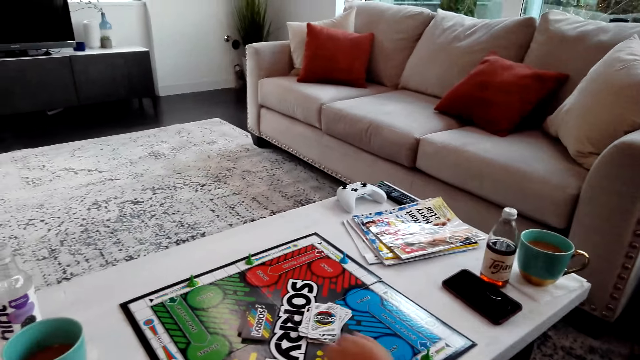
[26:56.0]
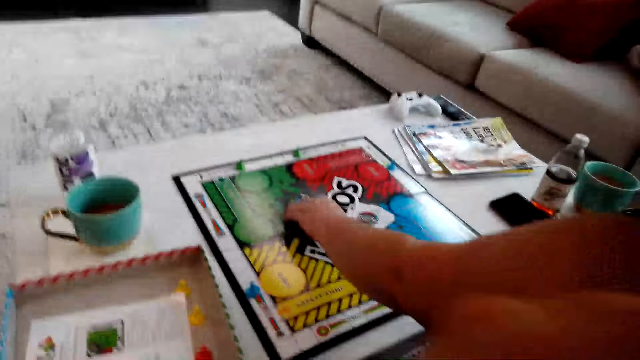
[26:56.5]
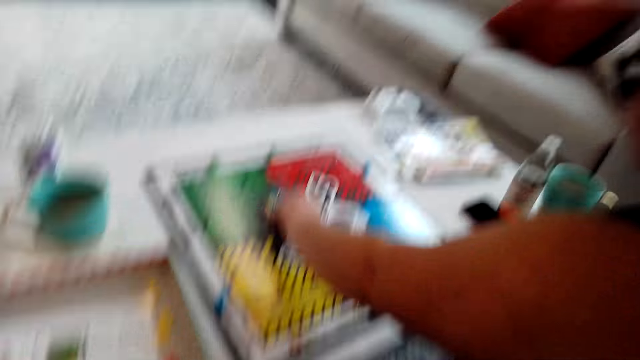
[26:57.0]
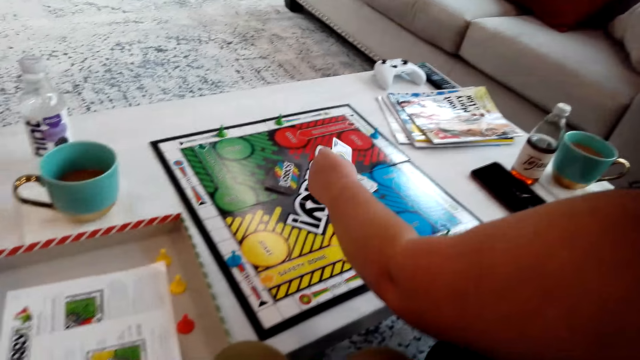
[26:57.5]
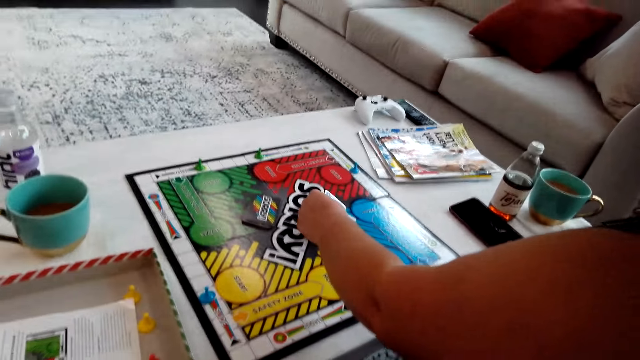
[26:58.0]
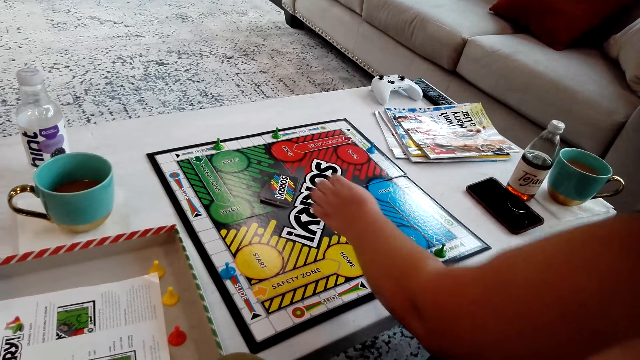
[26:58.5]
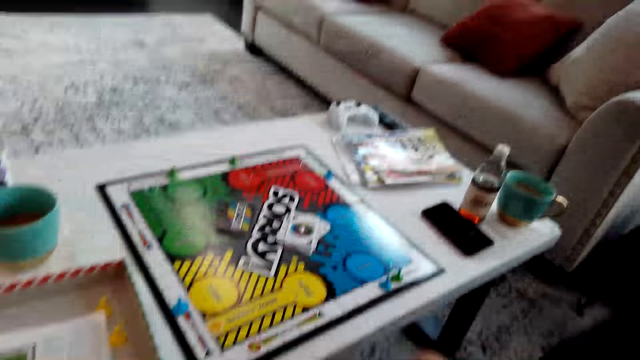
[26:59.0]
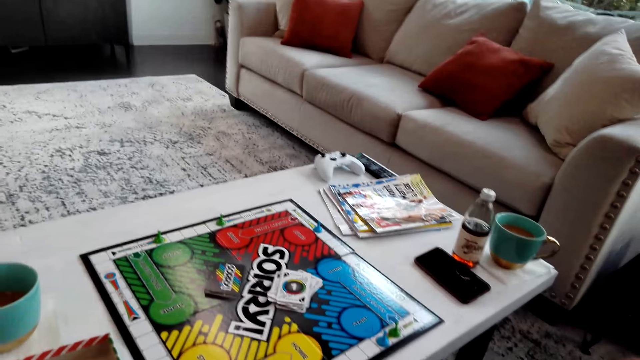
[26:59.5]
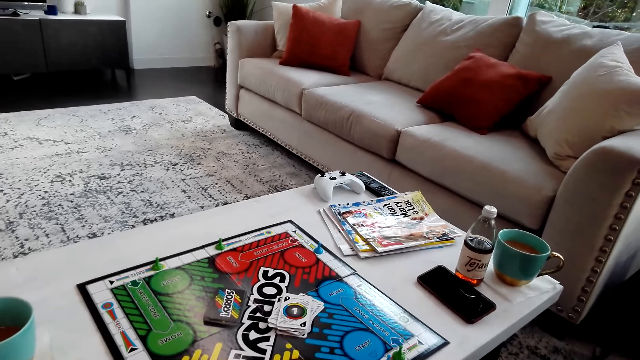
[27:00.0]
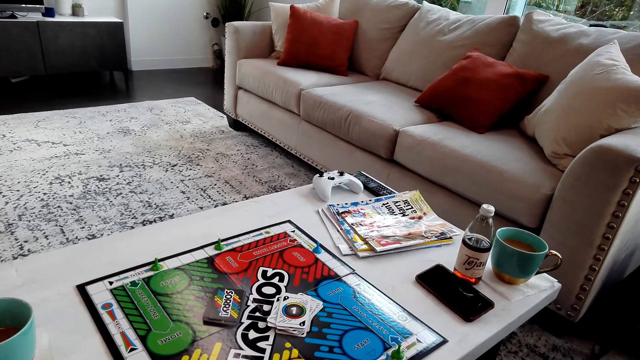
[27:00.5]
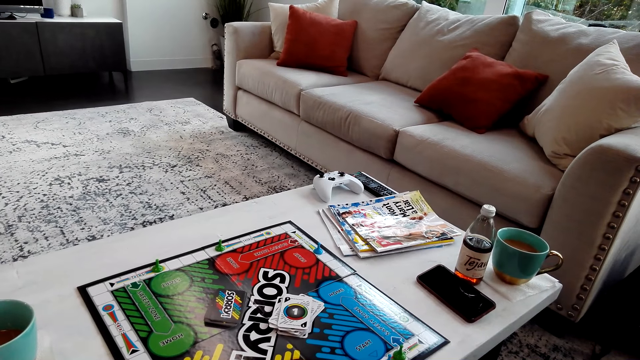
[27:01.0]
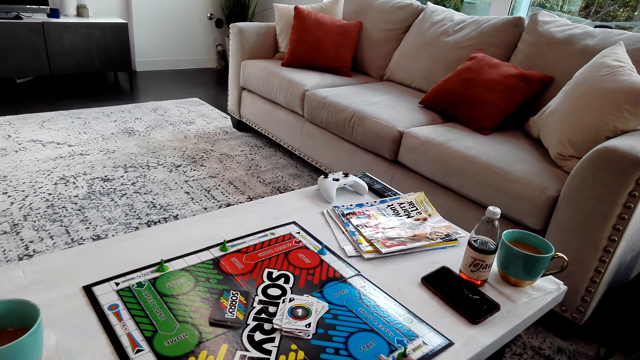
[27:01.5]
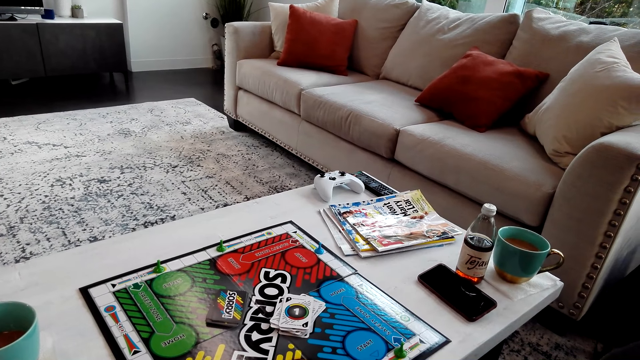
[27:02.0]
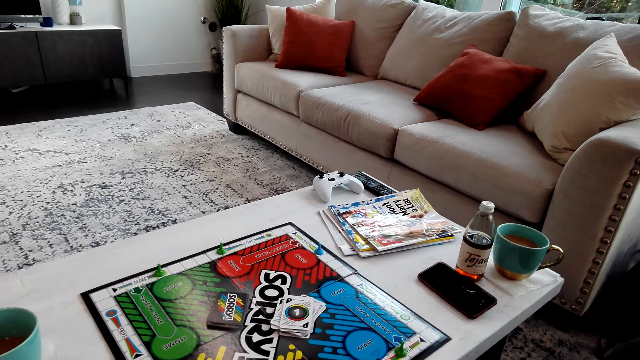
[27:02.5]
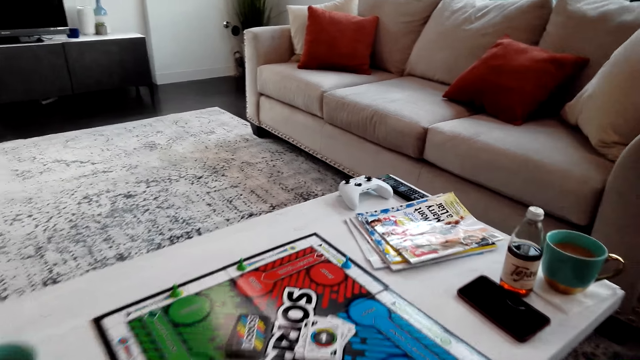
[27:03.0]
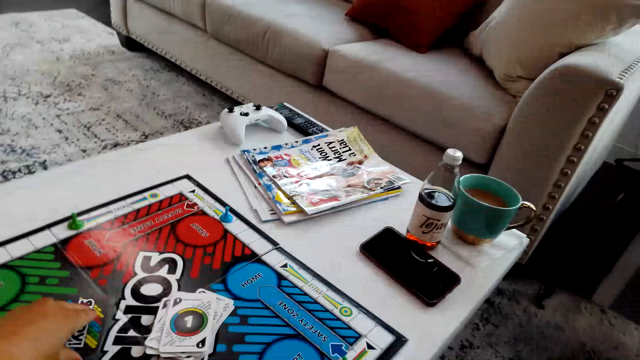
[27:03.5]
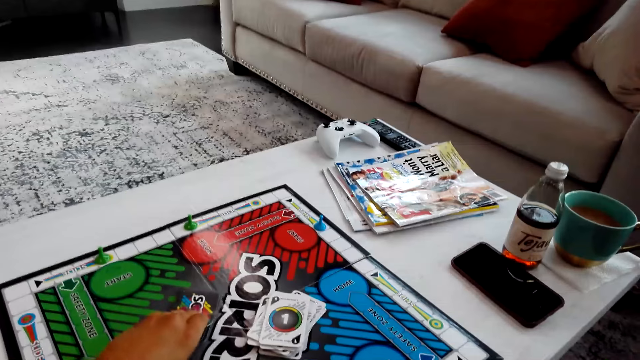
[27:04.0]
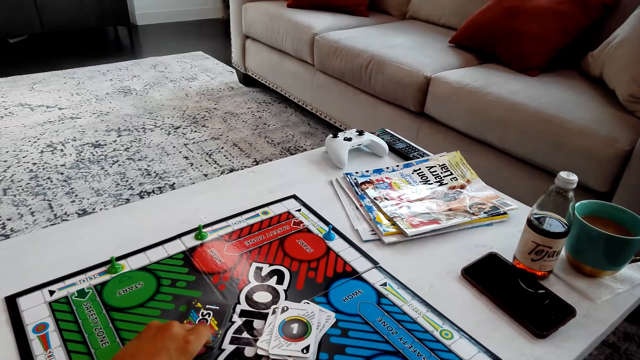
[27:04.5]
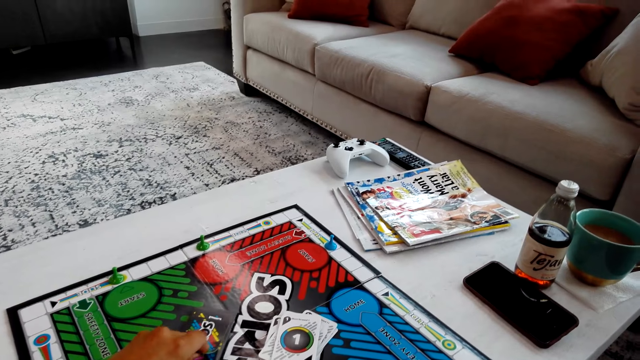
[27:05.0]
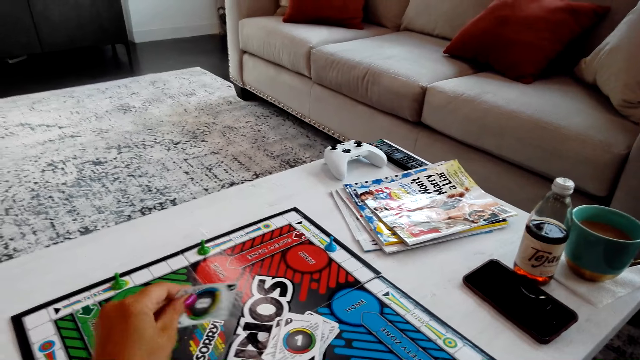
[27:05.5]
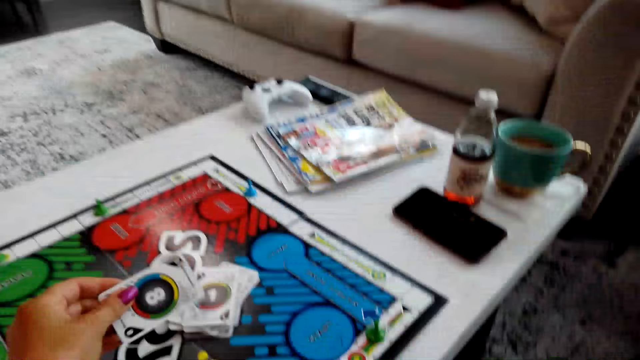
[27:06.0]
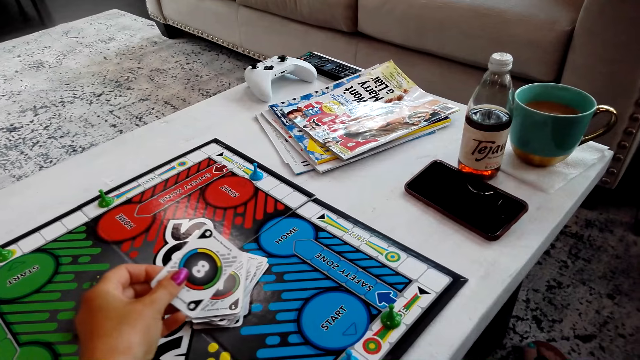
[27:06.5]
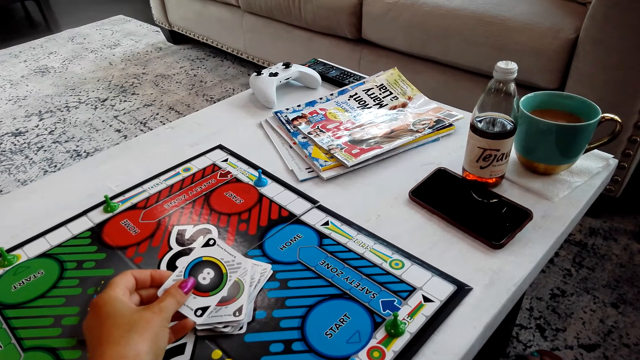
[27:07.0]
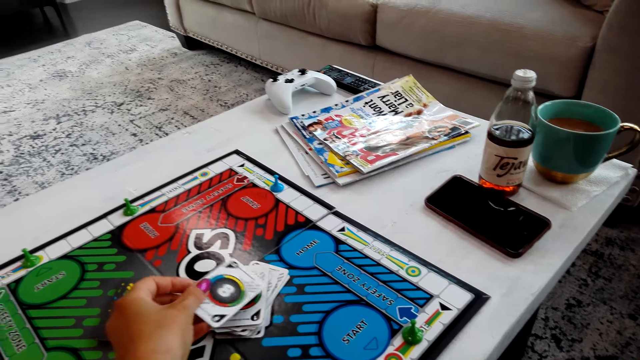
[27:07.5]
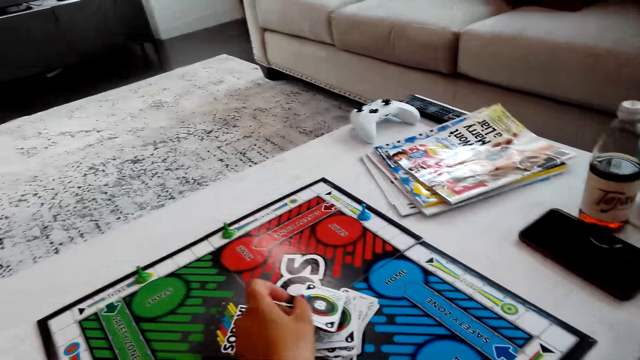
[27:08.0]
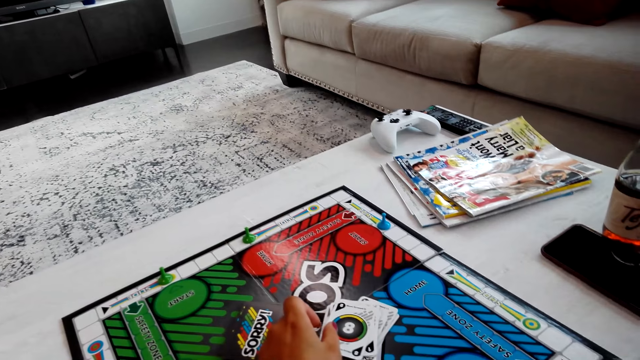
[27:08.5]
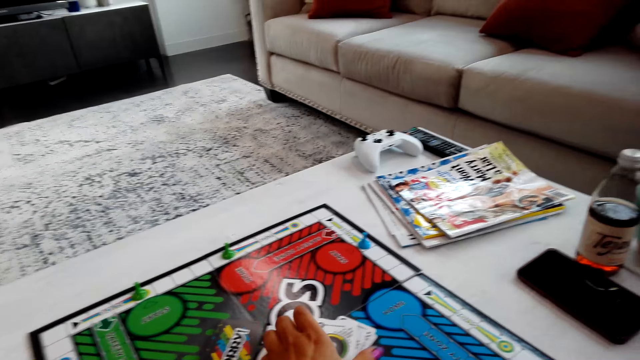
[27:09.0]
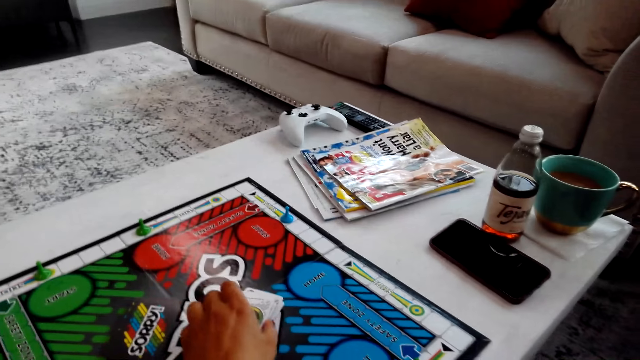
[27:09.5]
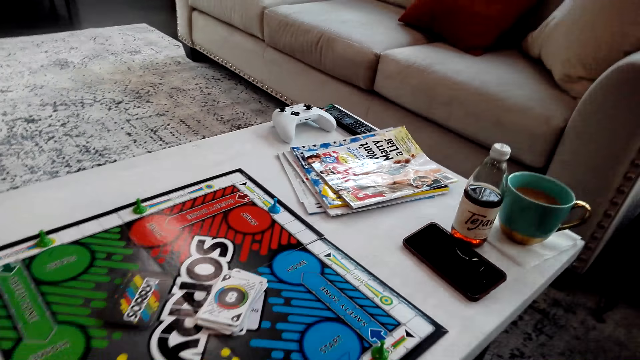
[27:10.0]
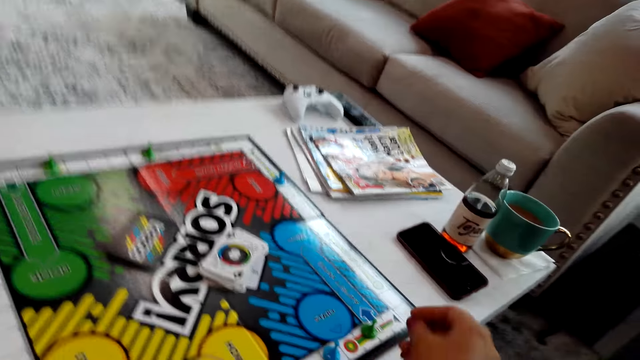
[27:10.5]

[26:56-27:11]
A person picks a Sorry game card. The person puts down the card on the board. The camera wearer picks a Sorry game card. They put down the card on the board.

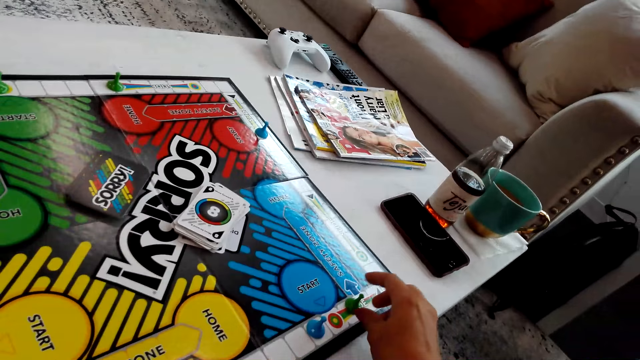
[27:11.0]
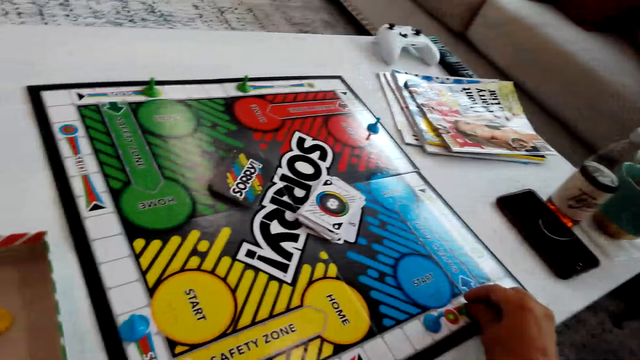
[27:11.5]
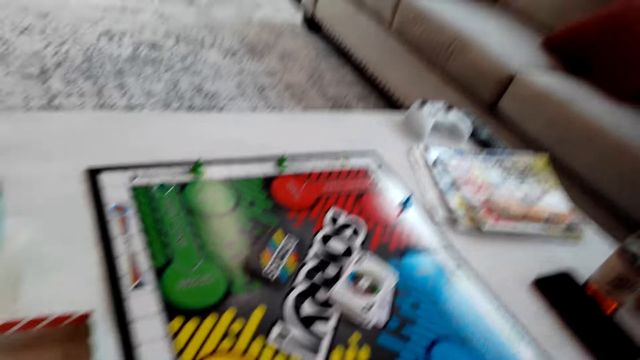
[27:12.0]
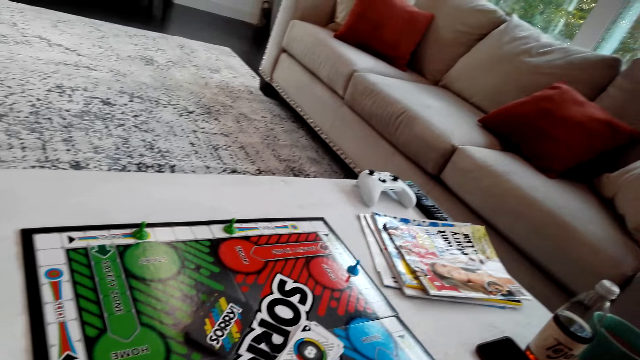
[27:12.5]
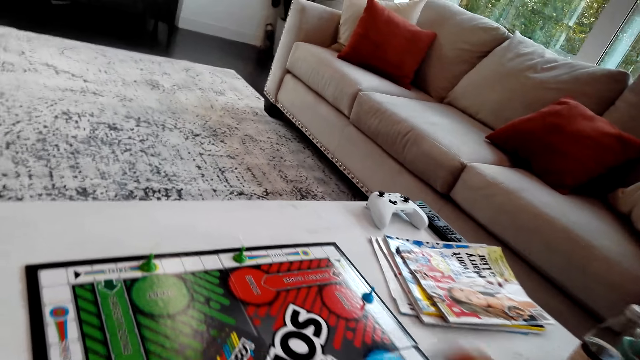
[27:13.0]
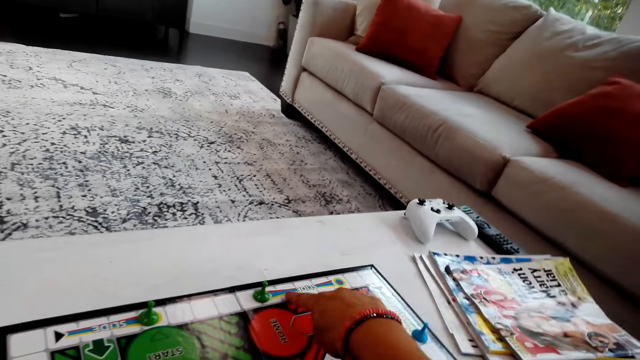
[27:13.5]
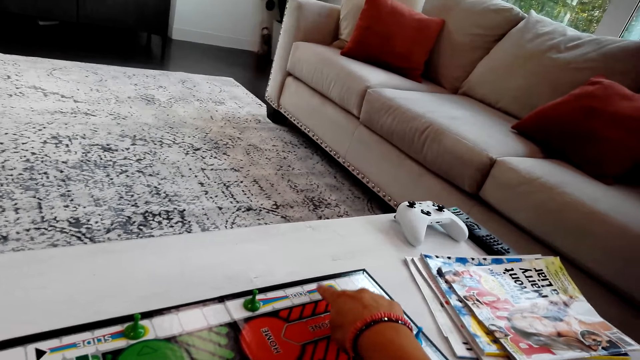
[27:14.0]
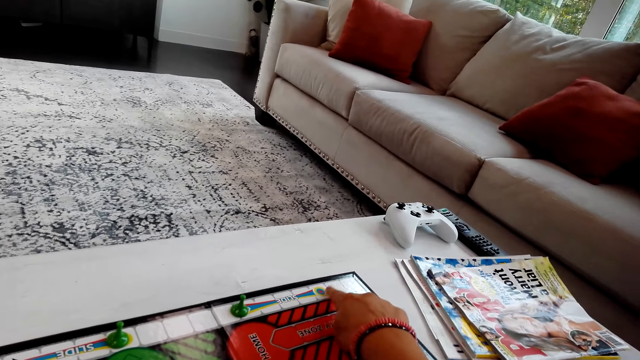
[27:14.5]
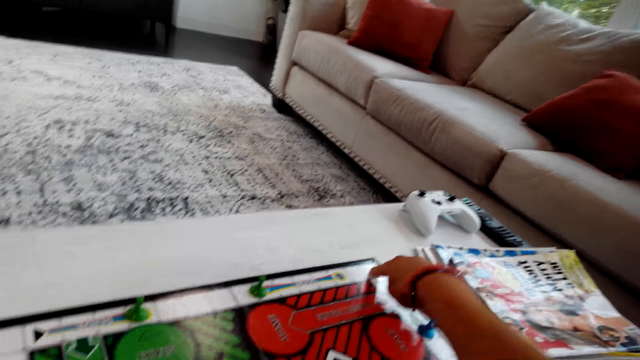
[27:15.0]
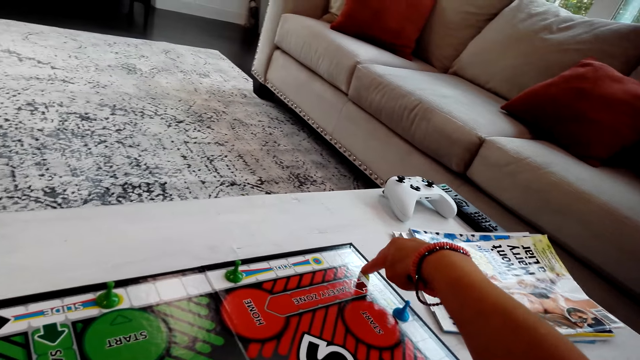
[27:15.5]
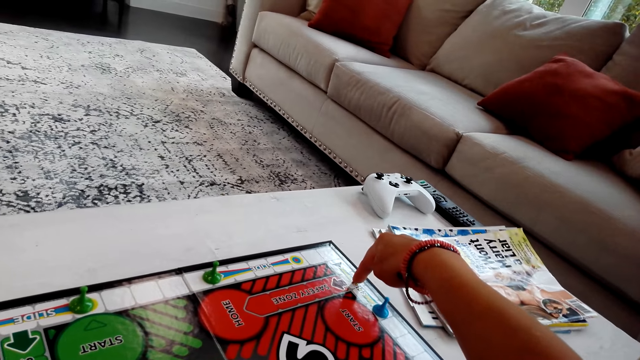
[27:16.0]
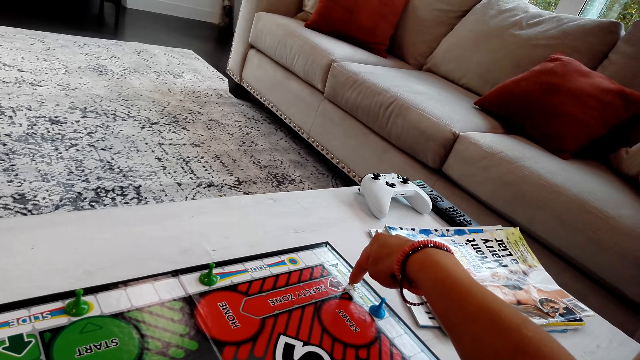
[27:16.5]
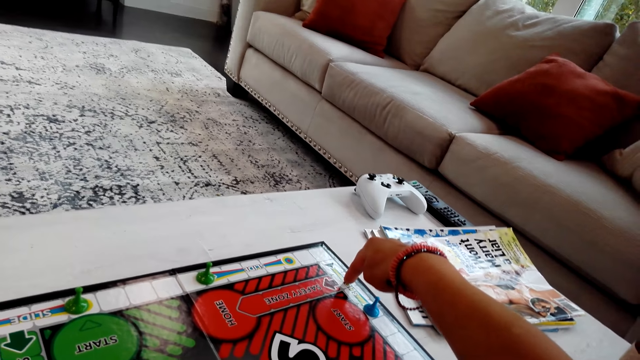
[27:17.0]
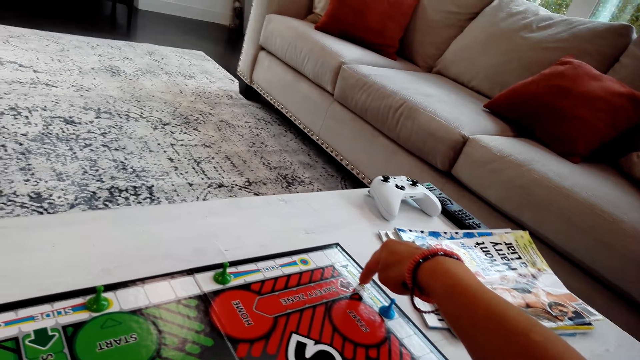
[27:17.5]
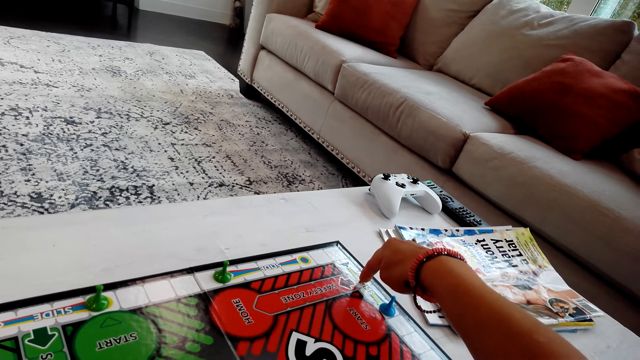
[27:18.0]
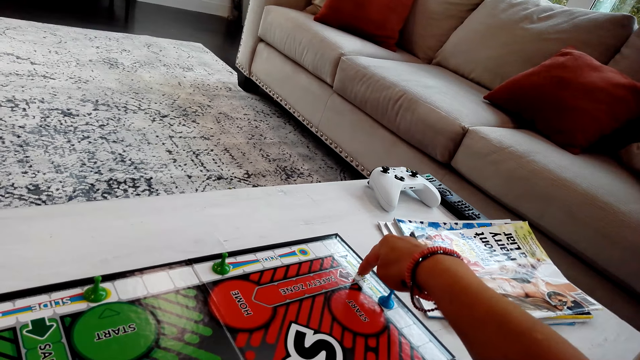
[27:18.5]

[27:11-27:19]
The camera wearer counts the boxes on the Sorry game board.
